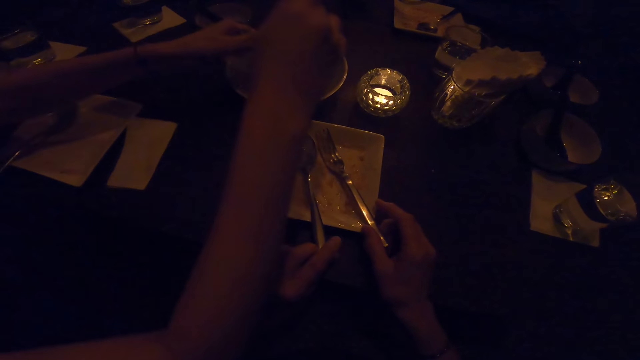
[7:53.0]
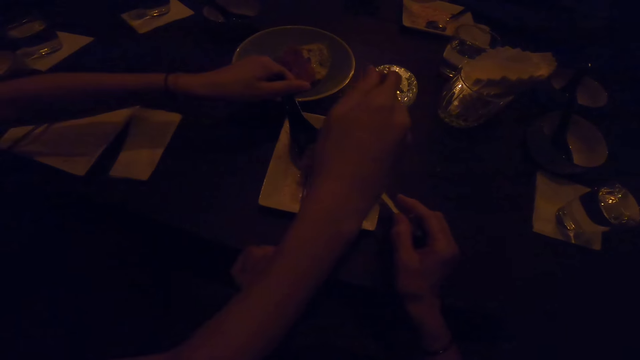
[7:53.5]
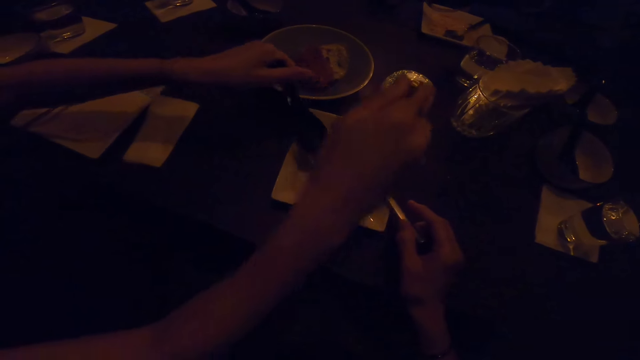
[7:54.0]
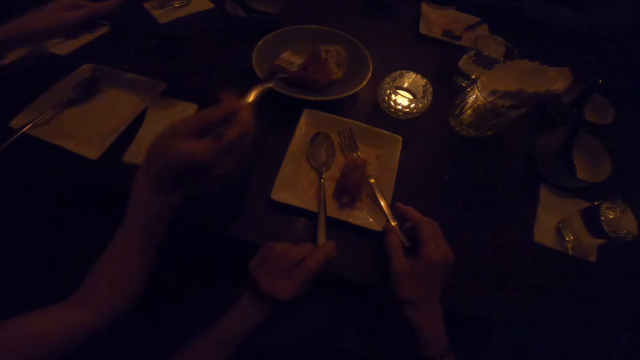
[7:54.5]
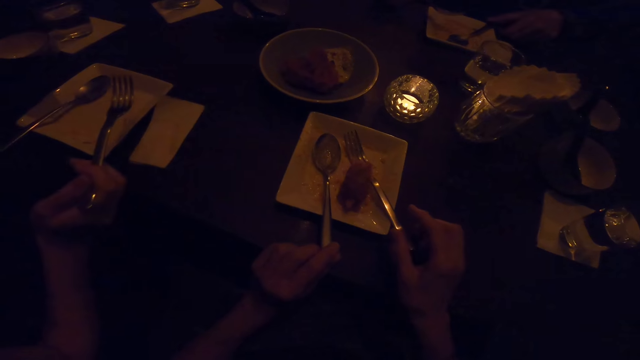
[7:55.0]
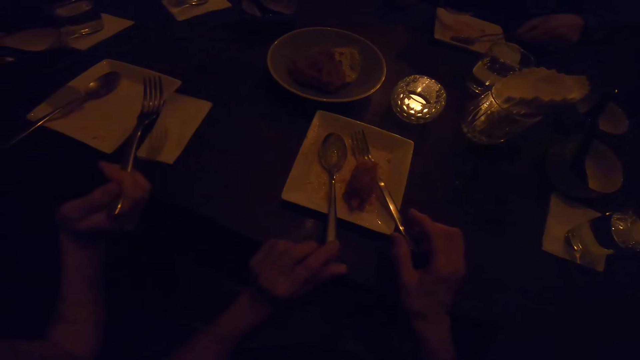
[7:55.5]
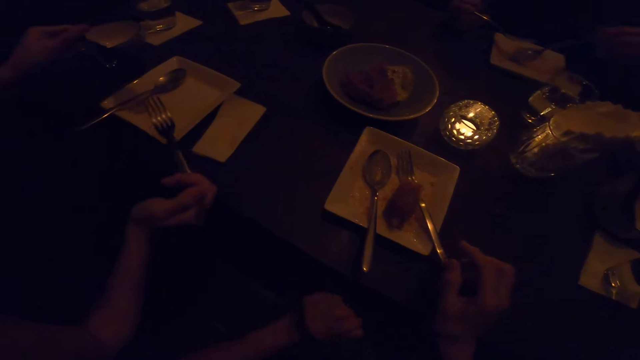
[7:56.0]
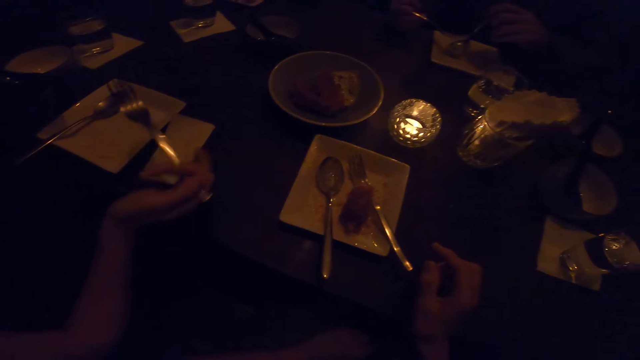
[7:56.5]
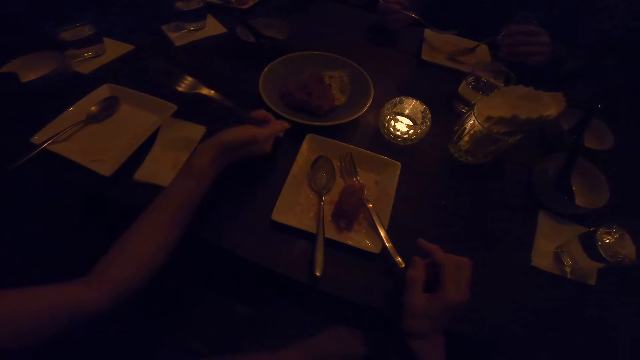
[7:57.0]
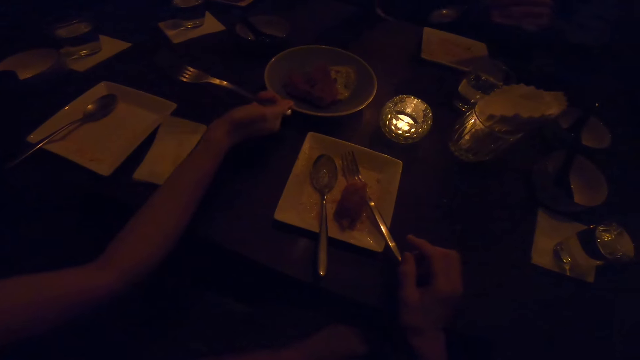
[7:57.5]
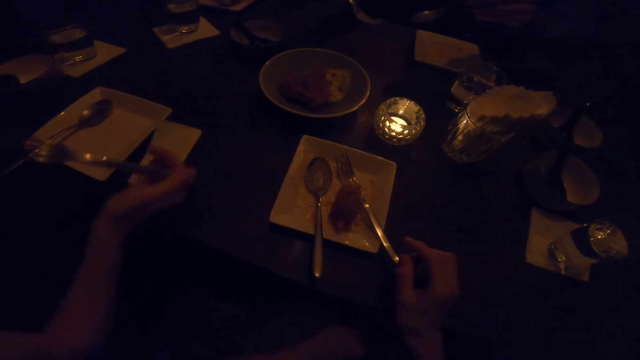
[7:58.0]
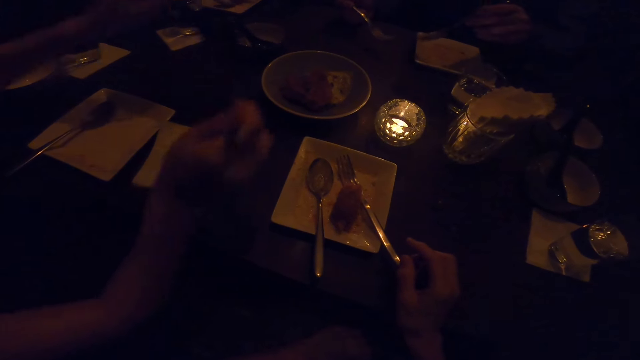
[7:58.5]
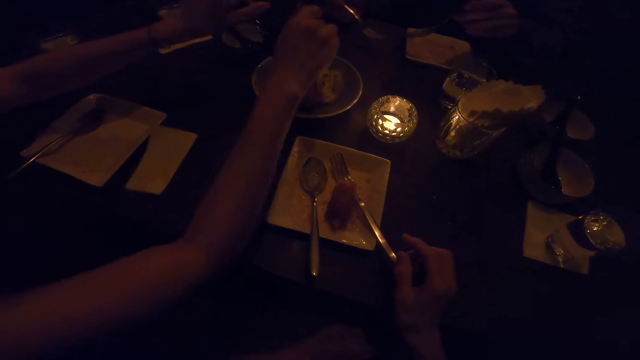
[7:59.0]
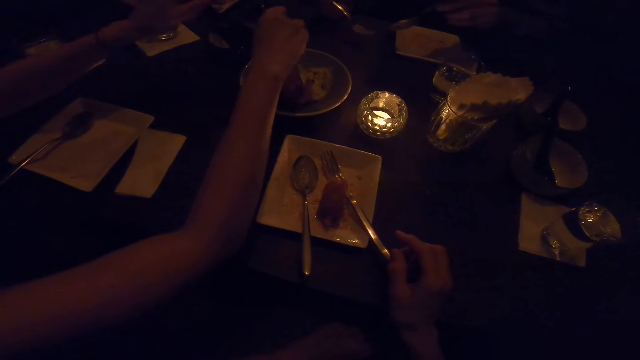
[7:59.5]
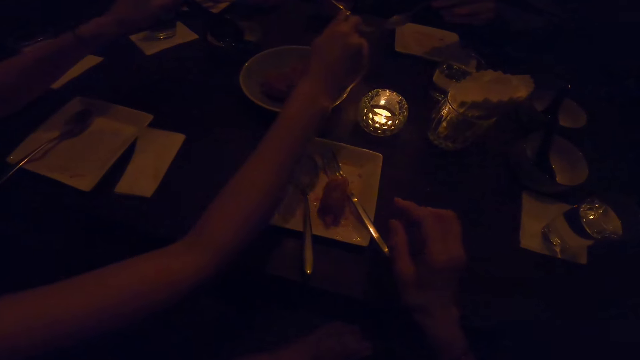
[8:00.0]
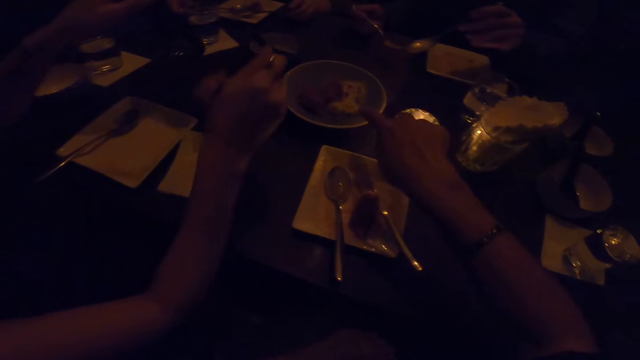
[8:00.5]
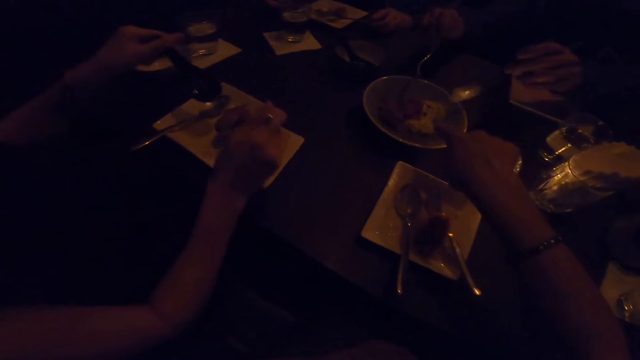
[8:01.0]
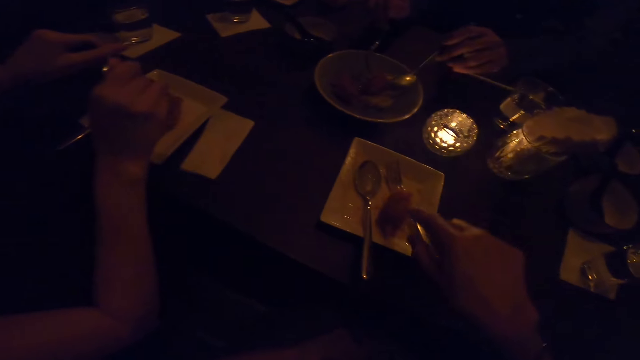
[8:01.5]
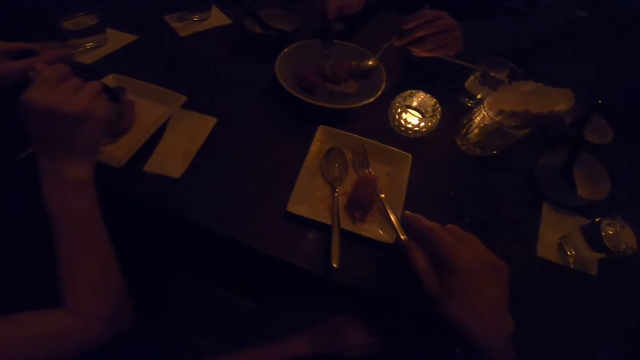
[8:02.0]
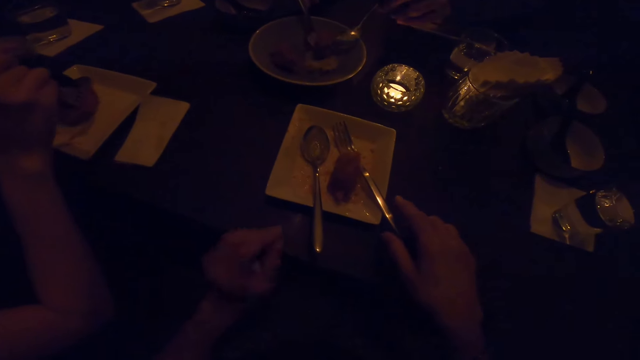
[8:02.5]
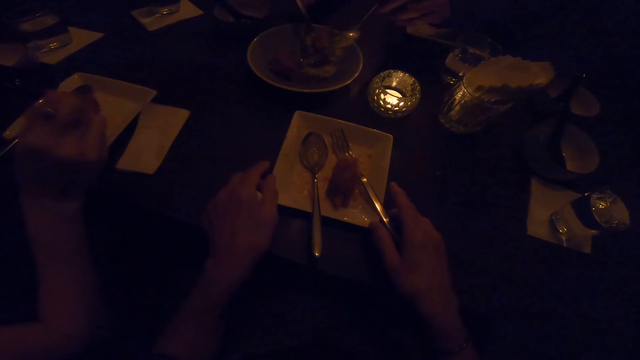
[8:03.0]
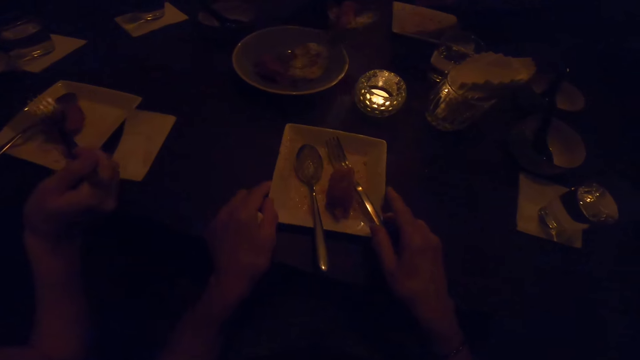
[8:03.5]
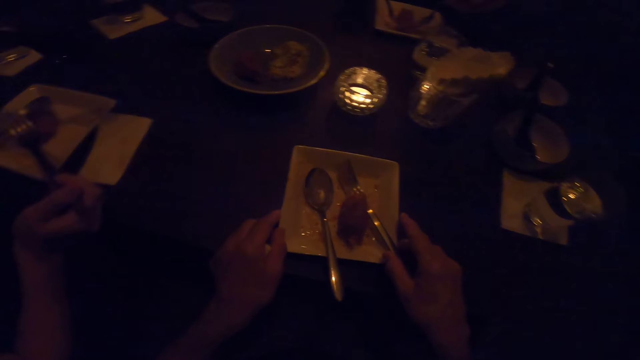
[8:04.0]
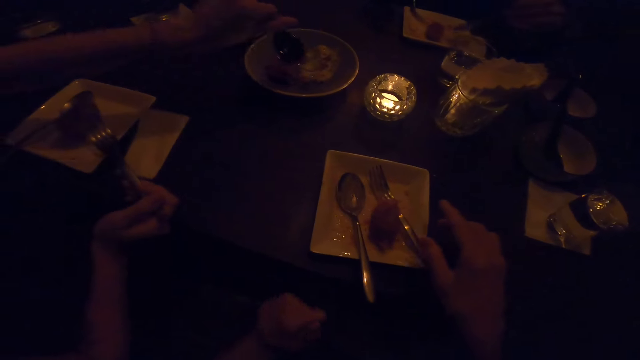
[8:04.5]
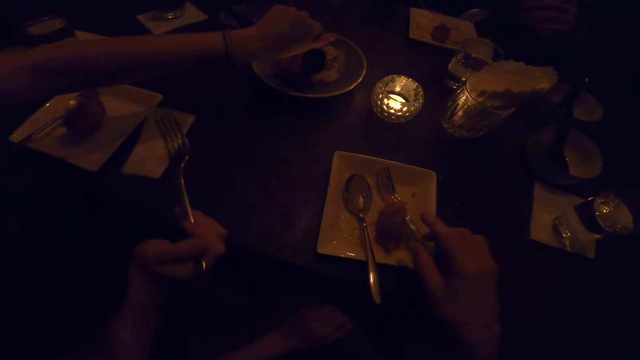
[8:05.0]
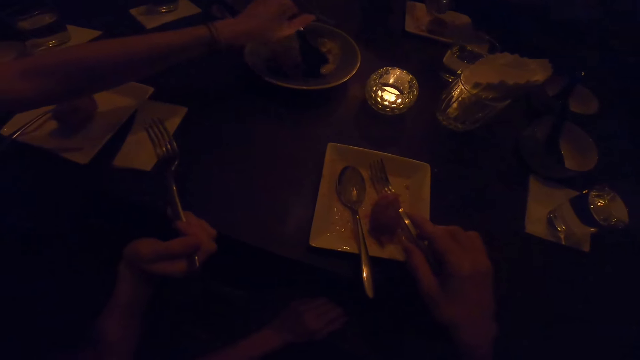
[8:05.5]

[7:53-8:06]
A man puts the food on the plate. The camera wearer drops the fork in his right hand on the plate on the table. The man moves the plate and takes the food with the spoon. The camera wearer points her finger on the plate. A woman takes the food with the spoon. The camera wearer adjusts the plate on the table with both hands.

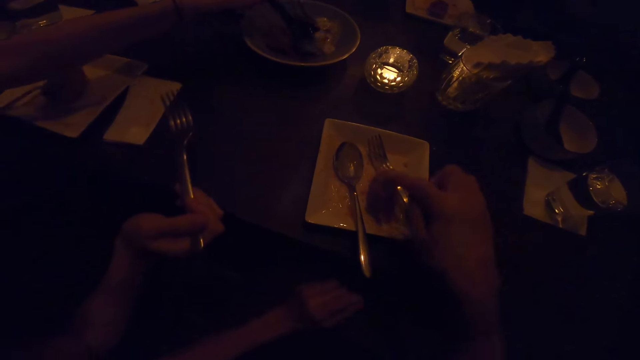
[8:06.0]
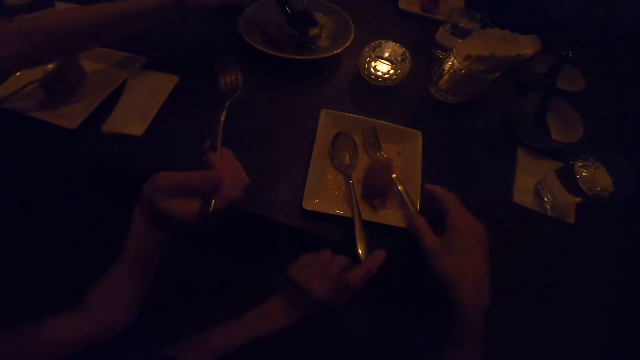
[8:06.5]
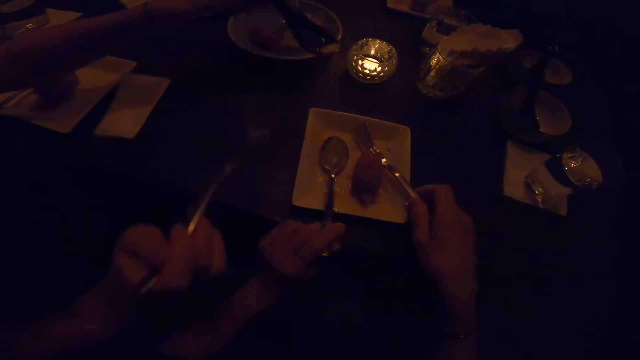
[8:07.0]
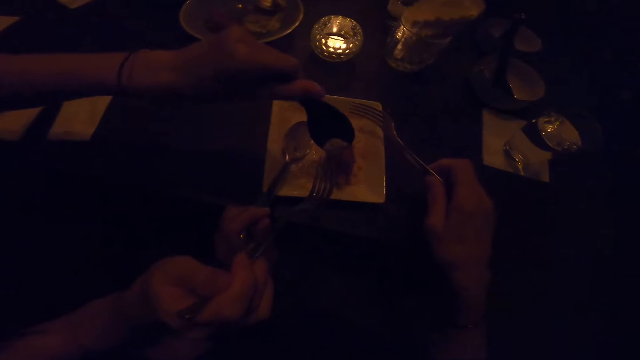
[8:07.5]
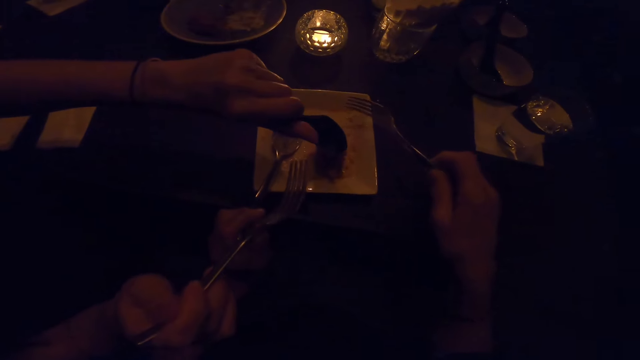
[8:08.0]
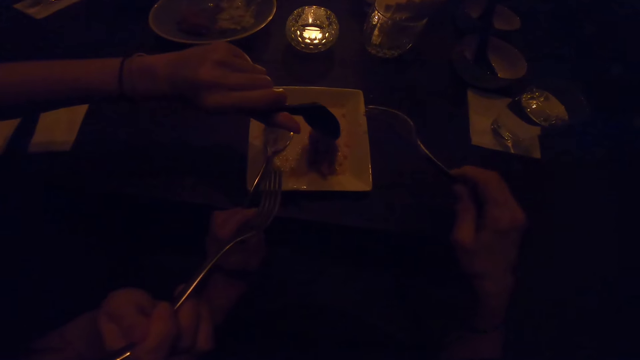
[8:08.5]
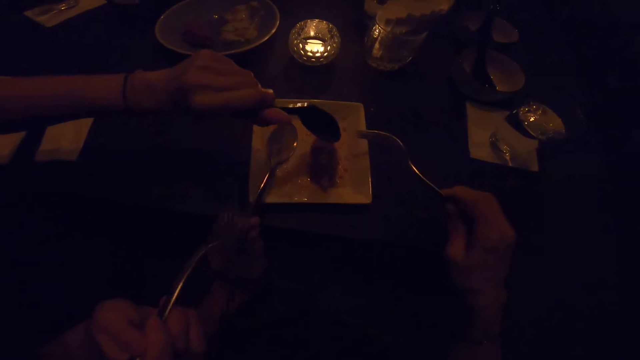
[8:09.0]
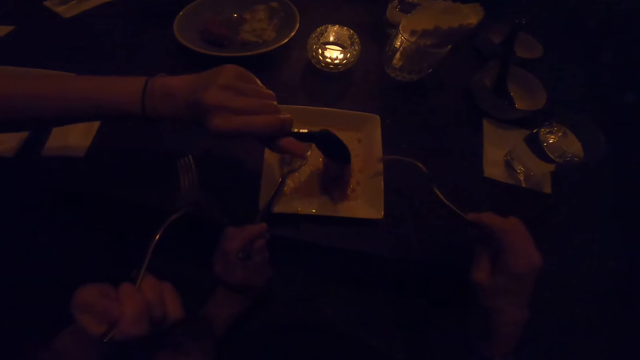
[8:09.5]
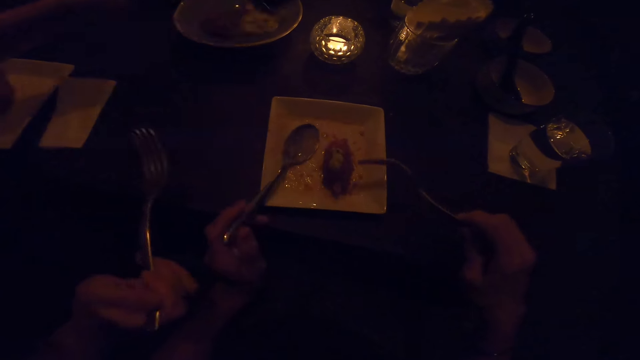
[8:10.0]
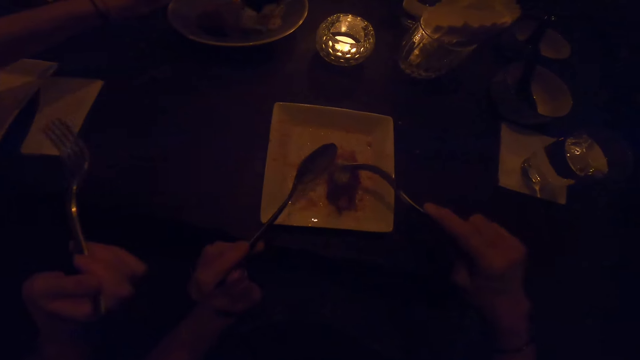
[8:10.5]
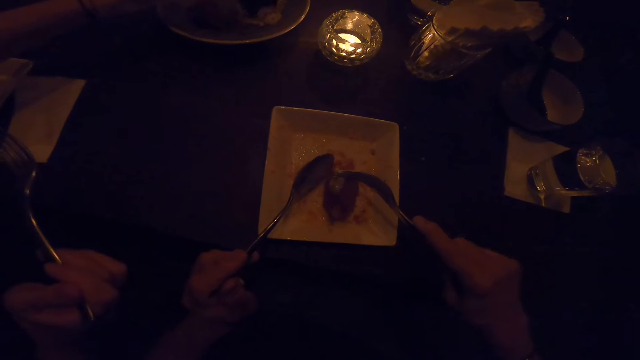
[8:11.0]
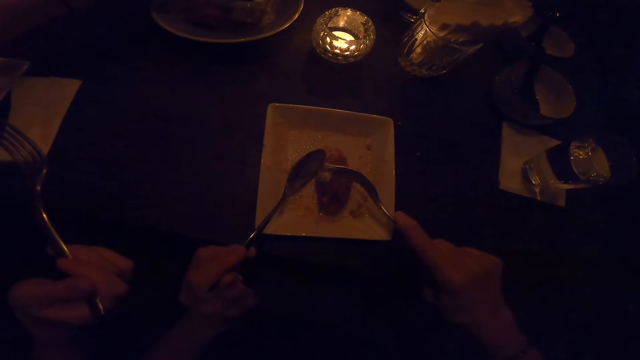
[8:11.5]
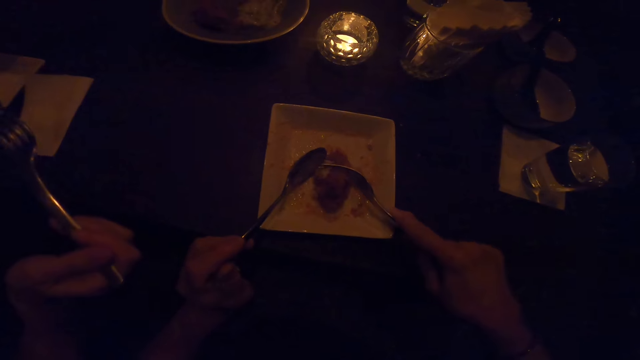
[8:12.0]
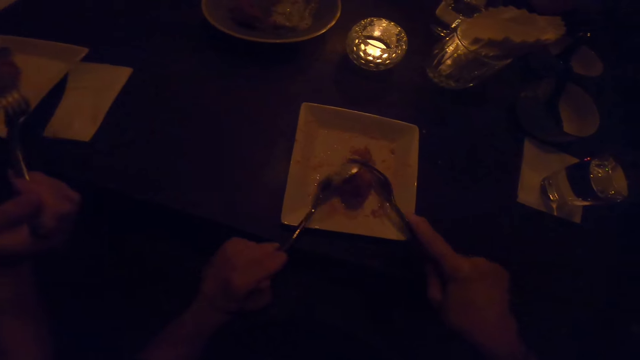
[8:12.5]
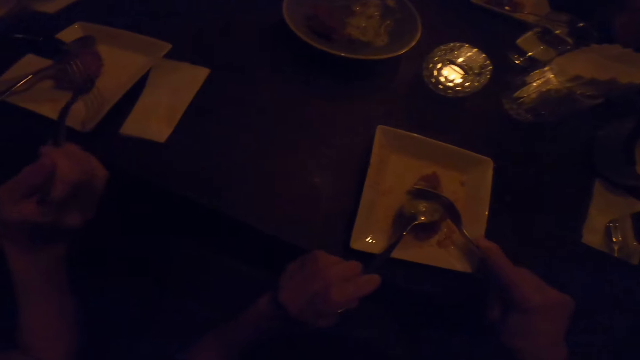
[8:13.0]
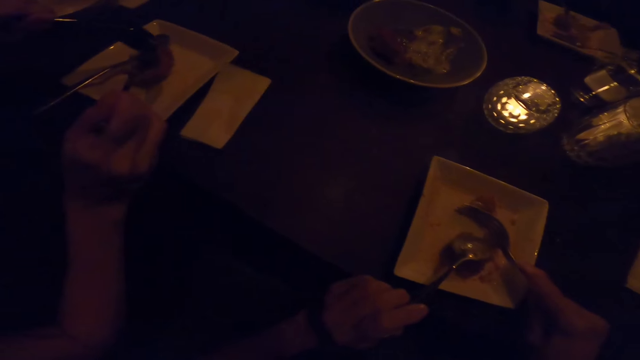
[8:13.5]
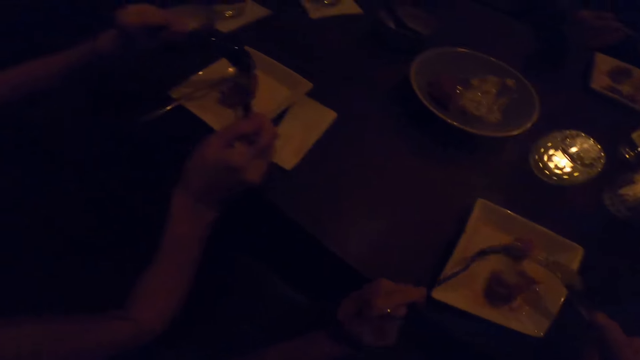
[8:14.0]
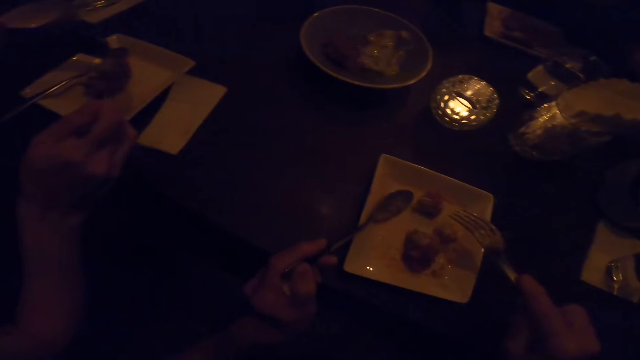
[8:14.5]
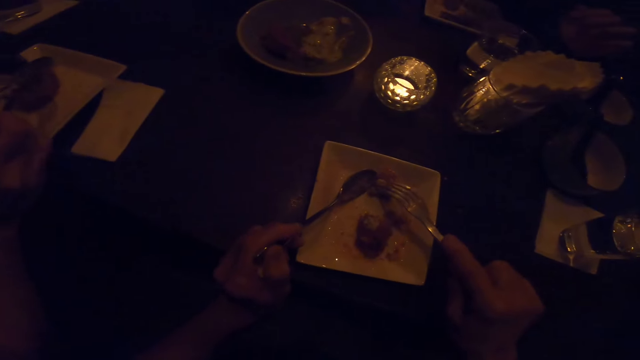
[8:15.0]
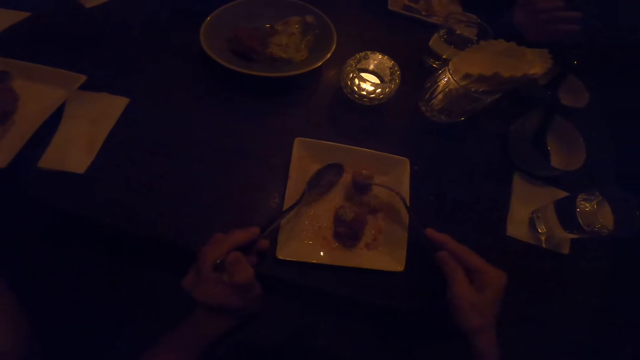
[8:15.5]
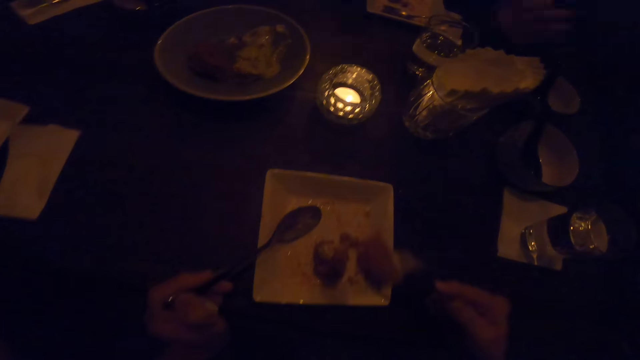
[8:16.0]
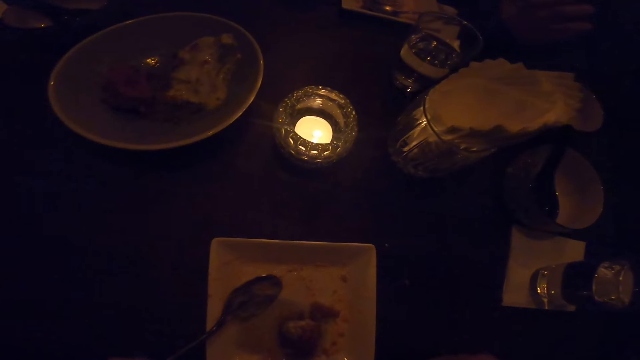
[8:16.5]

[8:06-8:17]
A man takes the food. The camera wearer picks up the spoon from the plate with his left hand and picks up the fork from the plate with his right hand. The man puts the food on the plate. The camera wearer eats from the plate on the table with the fork in his right hand. He cuts the meat into half. The man cuts the meat. The camera wearer takes the food and eats the food.
